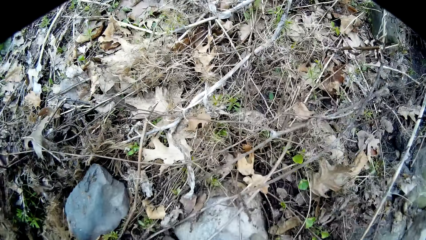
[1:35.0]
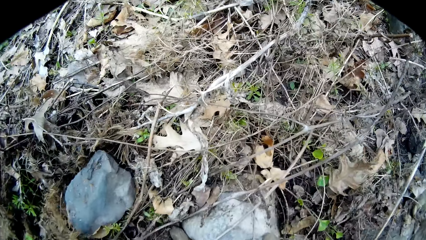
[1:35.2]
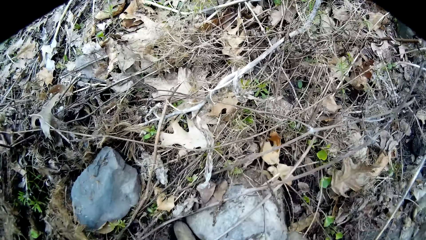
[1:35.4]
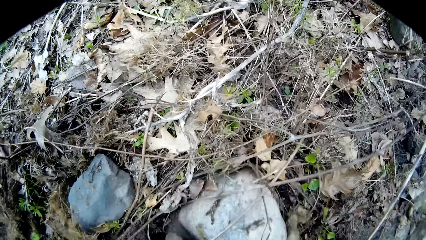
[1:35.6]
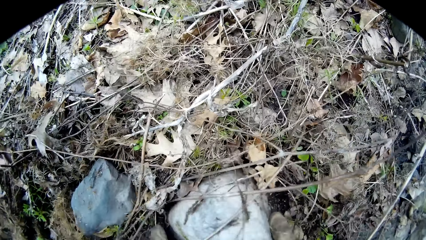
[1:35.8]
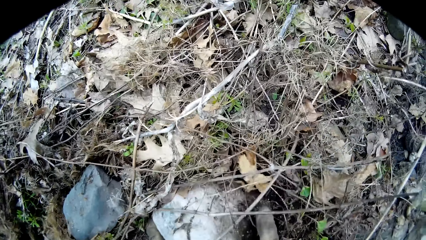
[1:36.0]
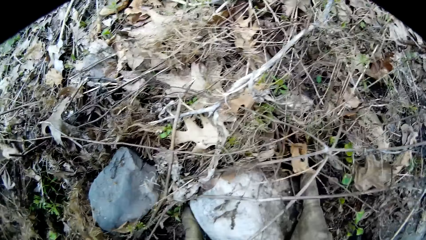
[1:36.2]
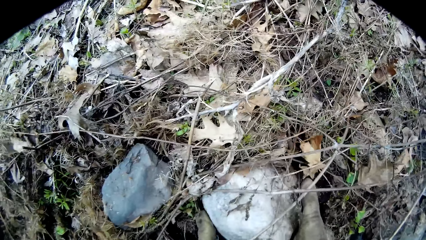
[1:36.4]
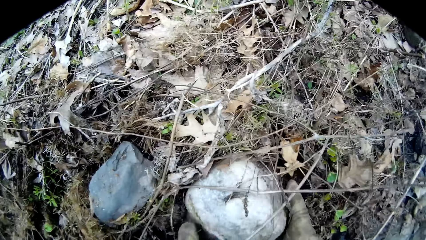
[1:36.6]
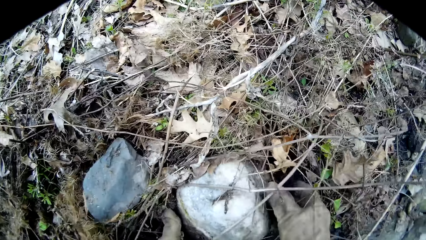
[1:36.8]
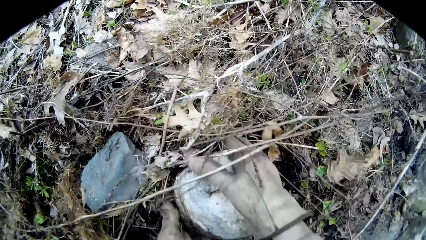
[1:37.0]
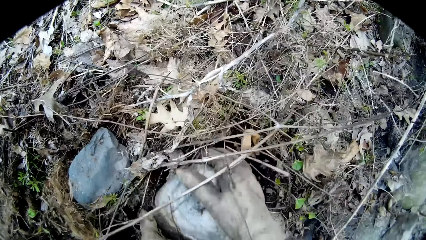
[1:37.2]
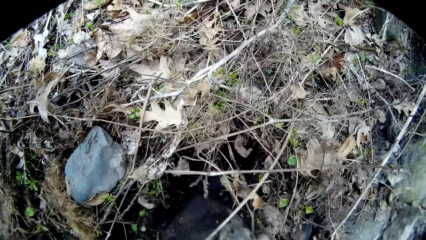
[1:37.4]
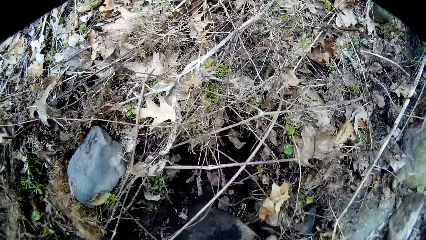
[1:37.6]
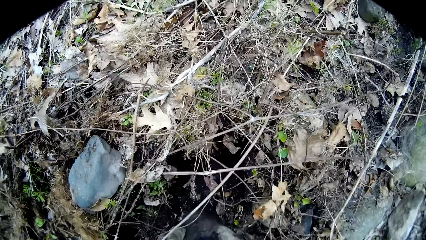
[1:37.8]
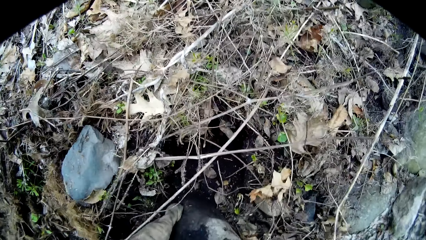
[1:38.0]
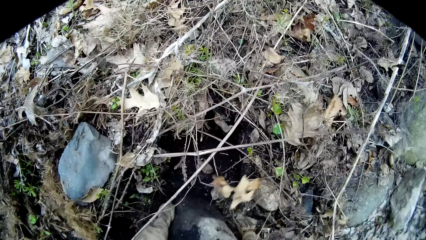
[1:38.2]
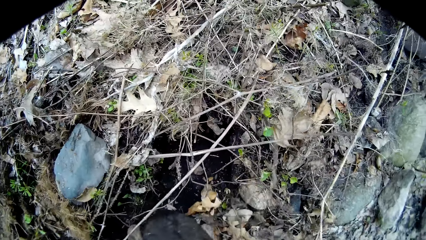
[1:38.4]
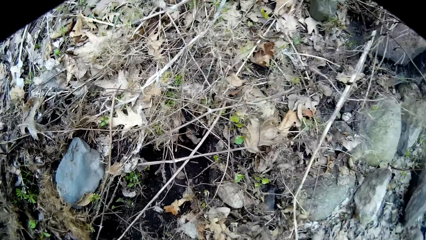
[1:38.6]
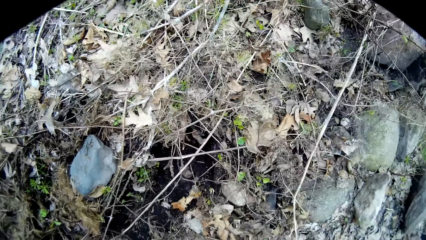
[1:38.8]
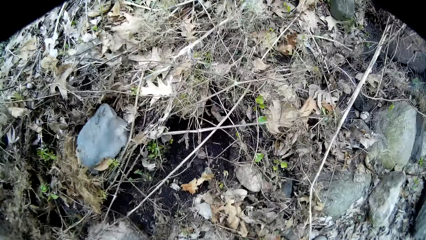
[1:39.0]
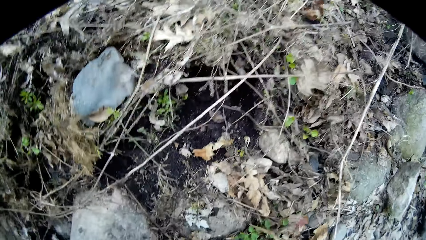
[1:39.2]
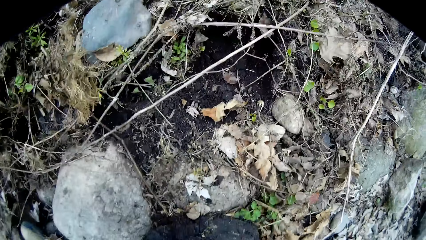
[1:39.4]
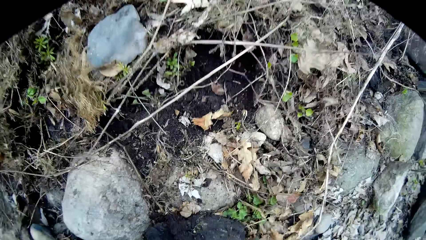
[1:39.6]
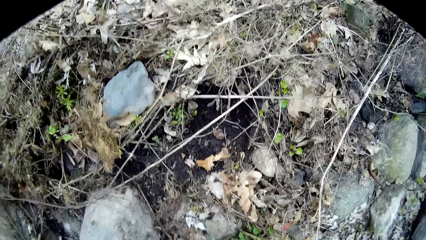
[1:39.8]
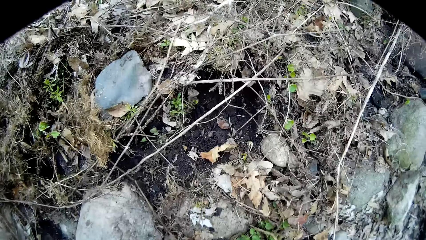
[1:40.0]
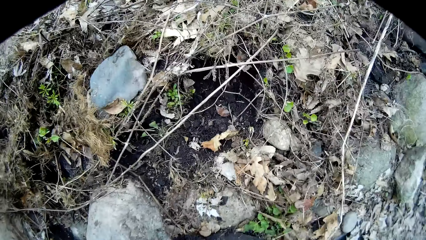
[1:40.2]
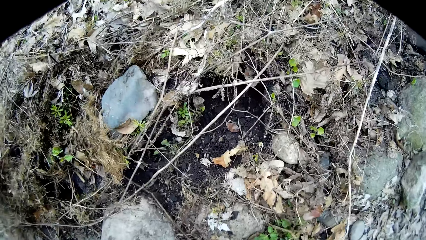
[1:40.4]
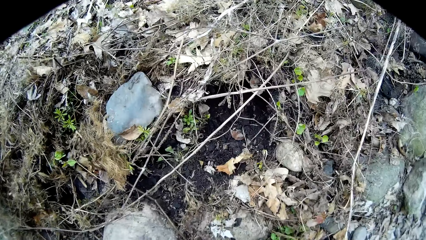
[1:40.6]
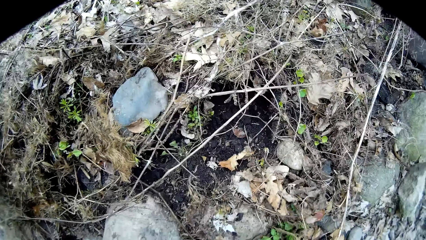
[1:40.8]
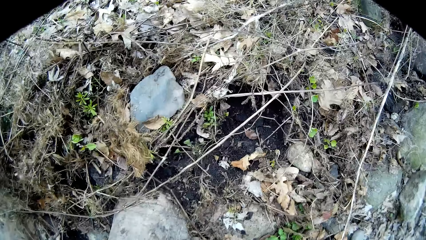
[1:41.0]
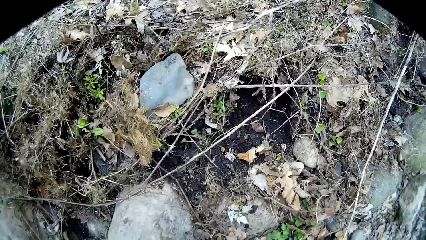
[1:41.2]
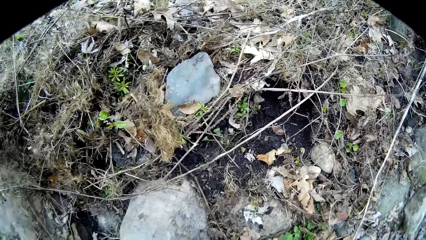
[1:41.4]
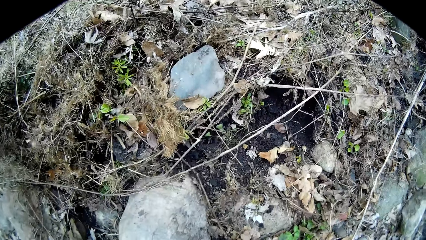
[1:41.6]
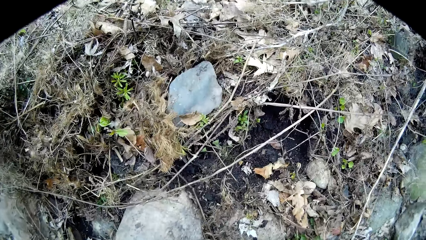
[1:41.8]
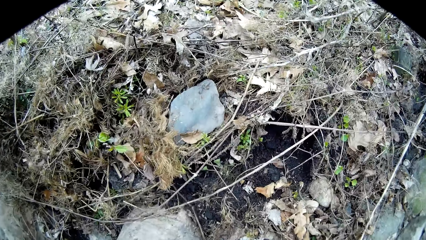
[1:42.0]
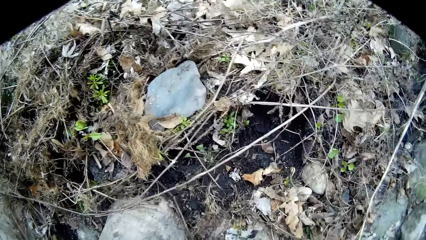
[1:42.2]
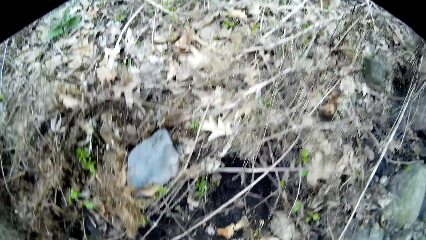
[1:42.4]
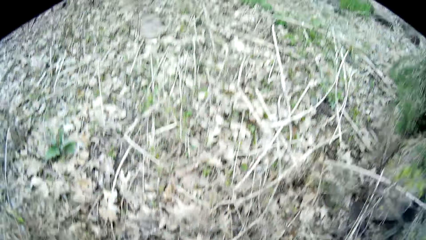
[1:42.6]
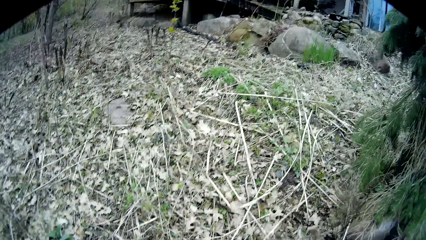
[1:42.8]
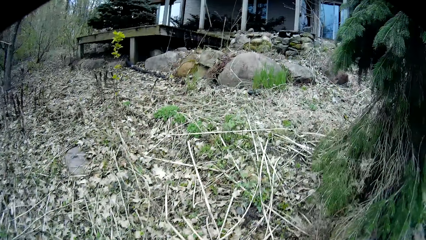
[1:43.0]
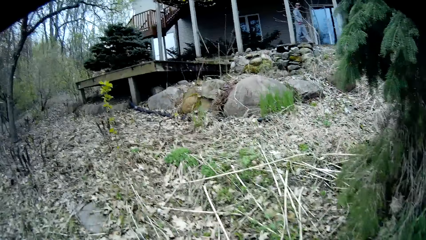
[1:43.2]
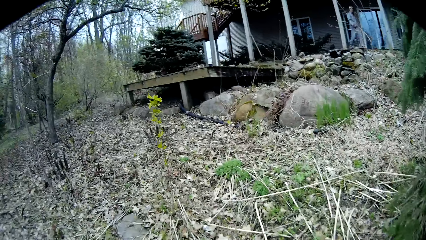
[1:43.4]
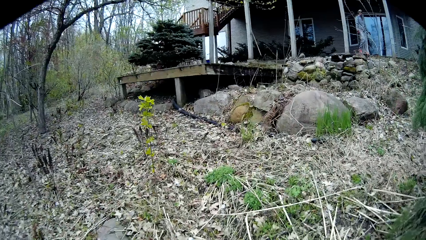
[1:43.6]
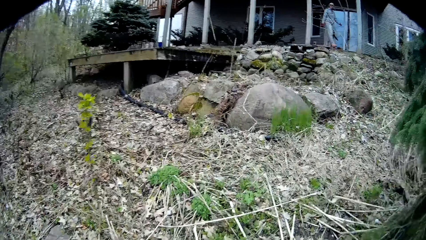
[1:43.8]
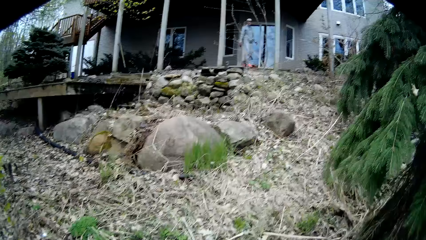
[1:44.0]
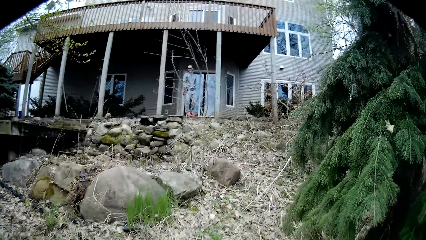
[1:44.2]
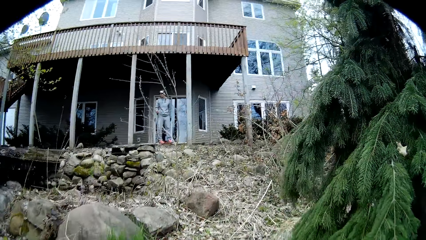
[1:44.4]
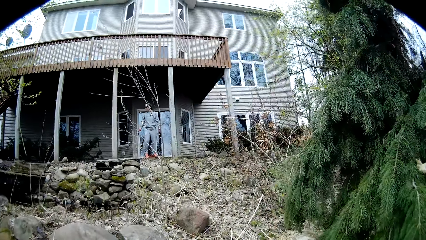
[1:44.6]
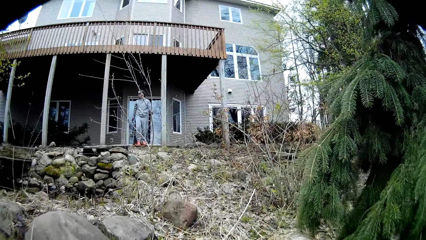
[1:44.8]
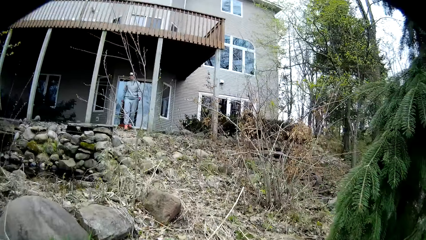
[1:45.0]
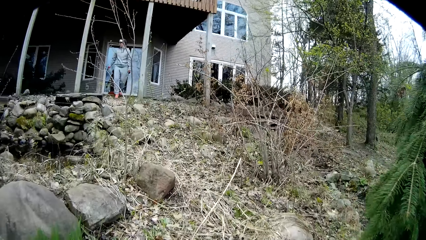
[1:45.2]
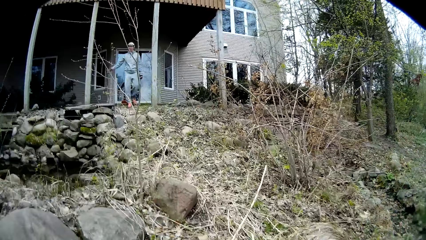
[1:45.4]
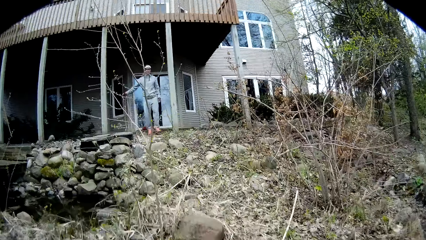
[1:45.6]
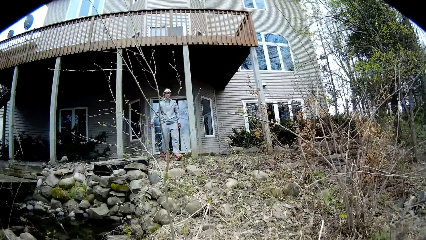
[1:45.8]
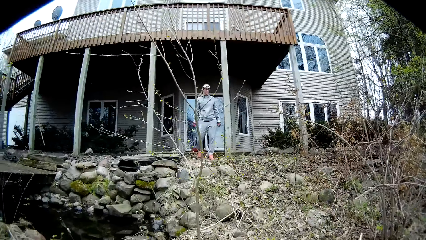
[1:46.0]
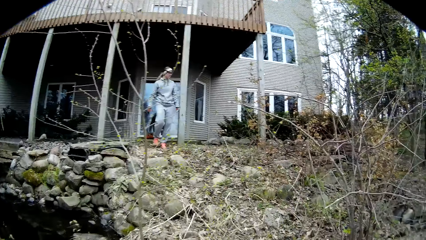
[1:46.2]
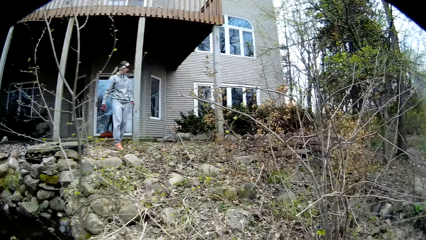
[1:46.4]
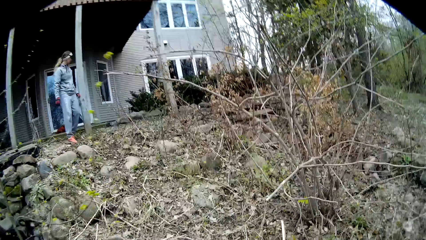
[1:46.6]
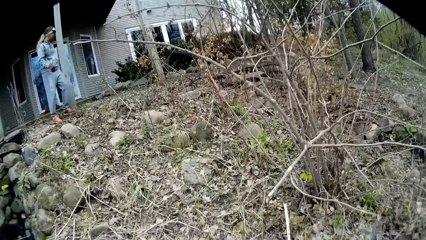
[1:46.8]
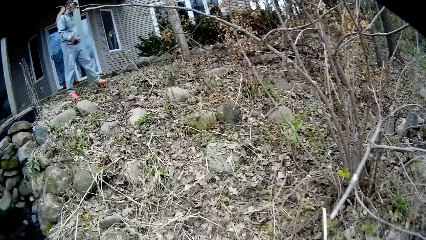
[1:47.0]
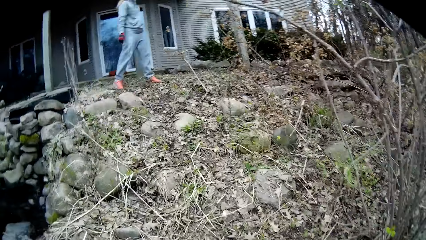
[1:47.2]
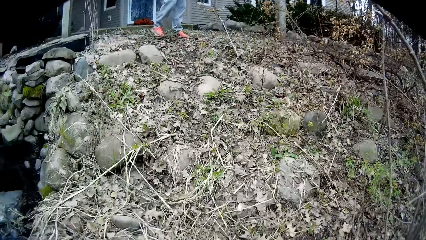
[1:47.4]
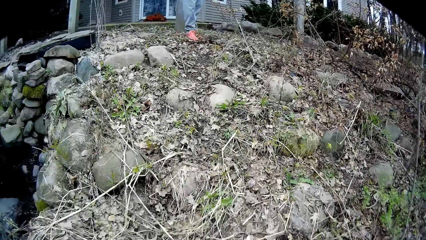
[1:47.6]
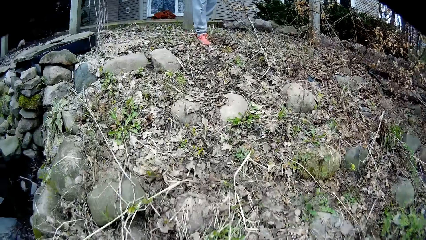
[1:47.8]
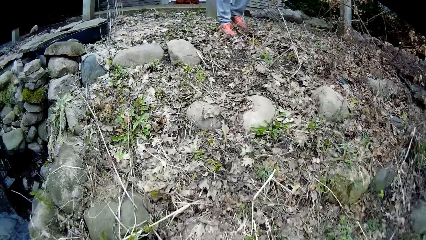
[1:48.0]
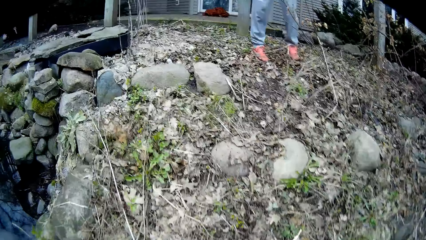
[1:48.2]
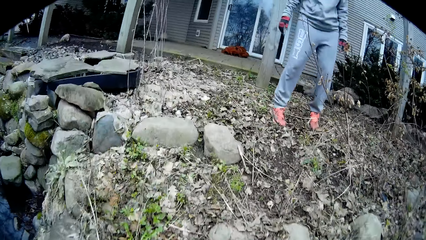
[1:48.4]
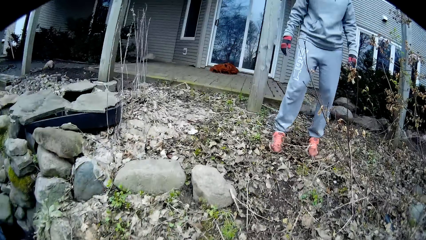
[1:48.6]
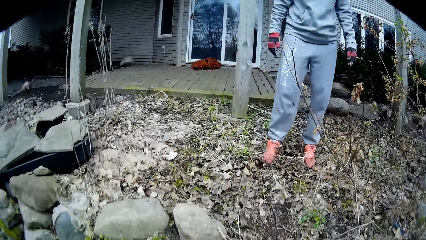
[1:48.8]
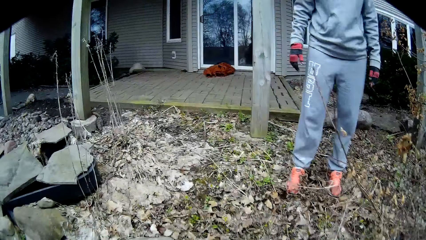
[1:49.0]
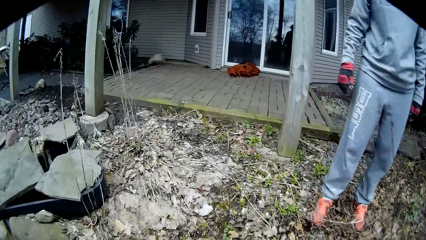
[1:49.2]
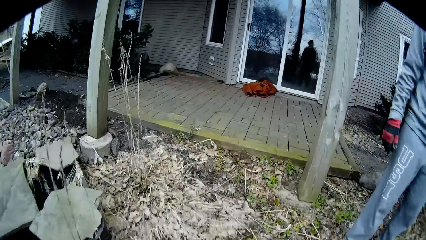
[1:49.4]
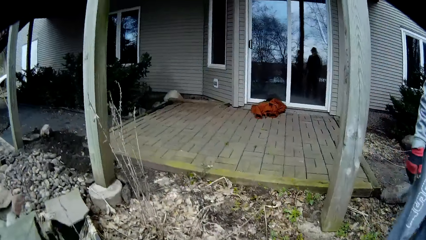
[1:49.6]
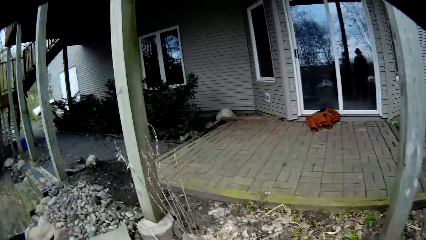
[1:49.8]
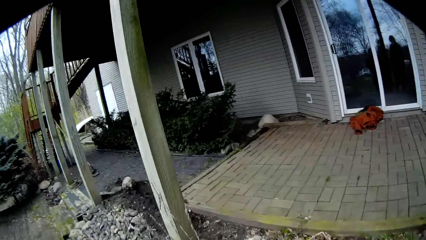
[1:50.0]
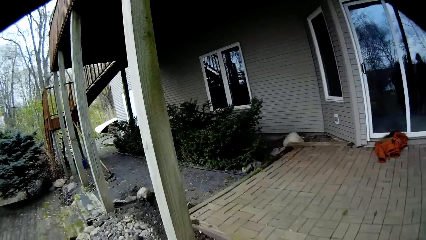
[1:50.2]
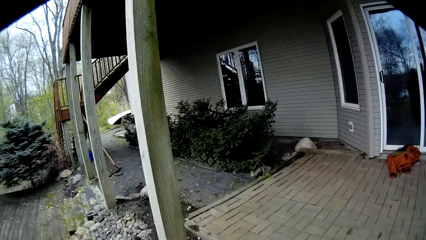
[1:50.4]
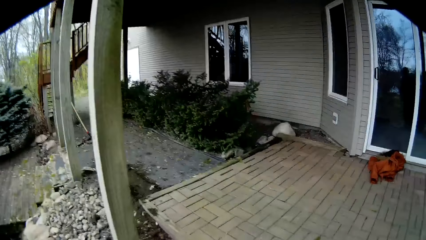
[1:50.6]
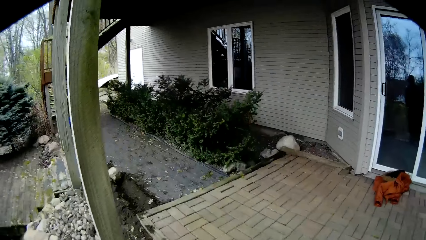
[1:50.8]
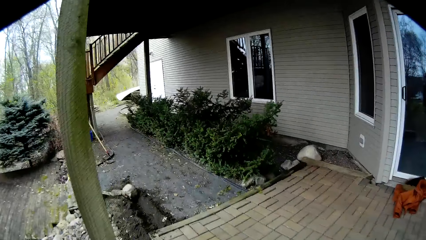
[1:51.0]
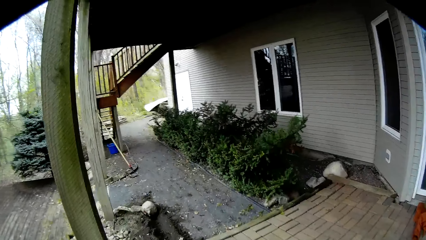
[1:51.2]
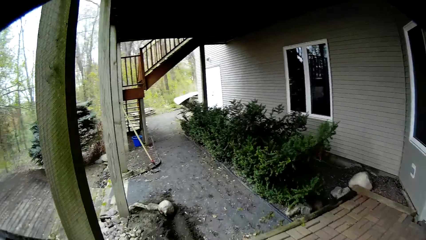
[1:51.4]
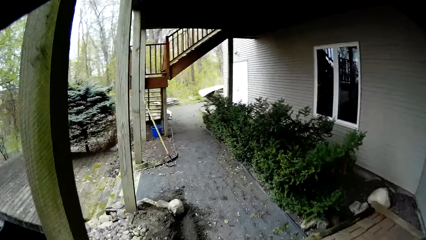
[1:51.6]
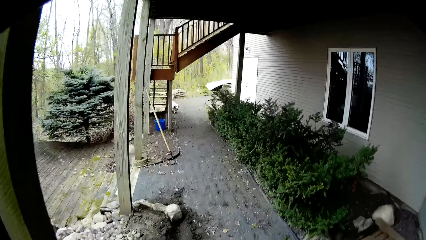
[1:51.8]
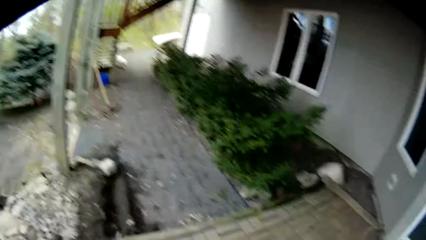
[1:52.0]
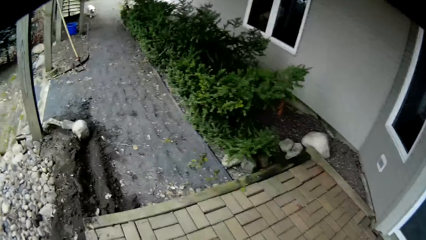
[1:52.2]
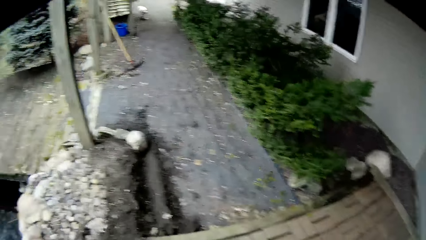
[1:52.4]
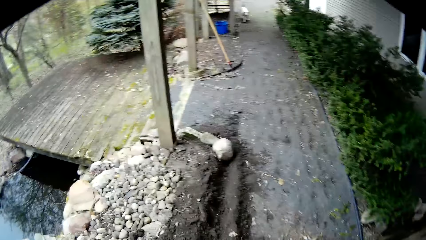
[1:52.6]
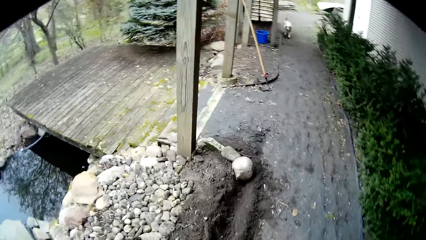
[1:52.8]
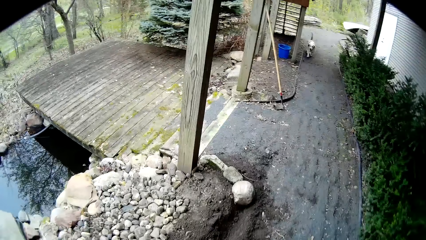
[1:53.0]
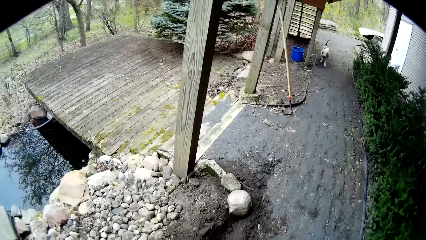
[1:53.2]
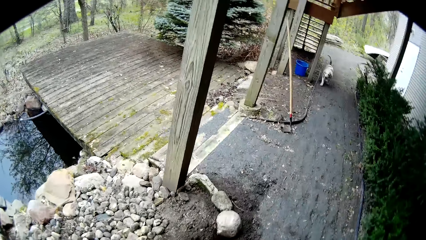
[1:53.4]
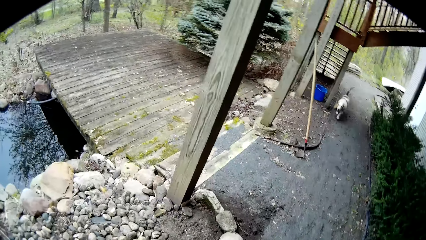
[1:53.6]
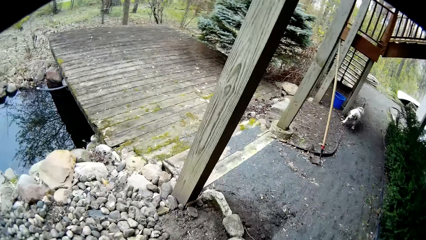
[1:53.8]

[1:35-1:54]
The camera wearer picks up a rock from the soil with both hands. They look around. They turn around. They walk in the compound to the house. The woman talks to the camera wearer. The camera wearer walks in the compound. They turn around. They walk on the pavement.
